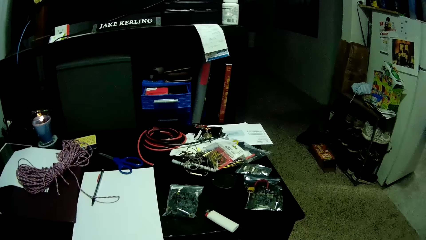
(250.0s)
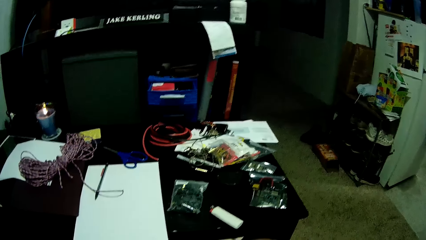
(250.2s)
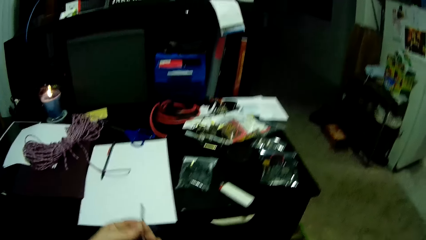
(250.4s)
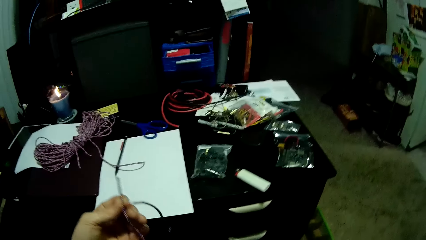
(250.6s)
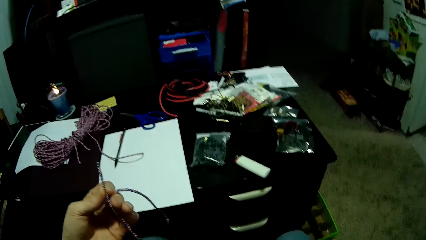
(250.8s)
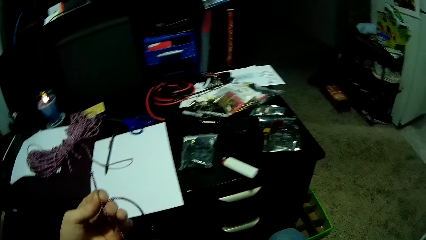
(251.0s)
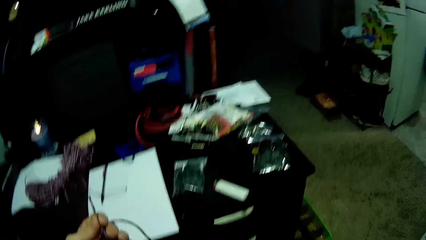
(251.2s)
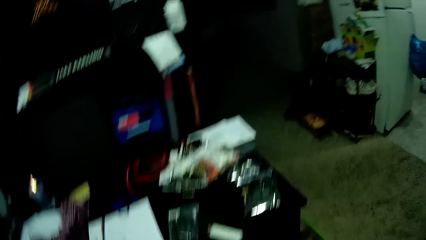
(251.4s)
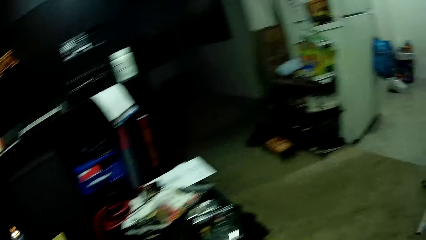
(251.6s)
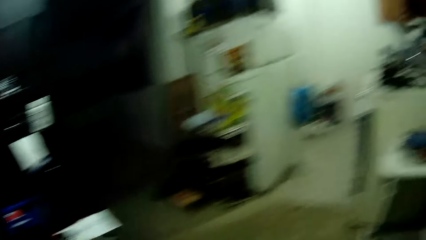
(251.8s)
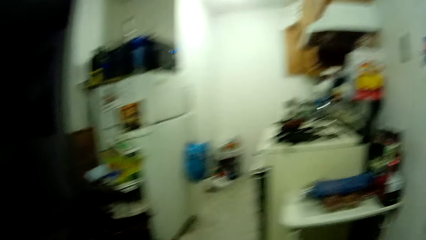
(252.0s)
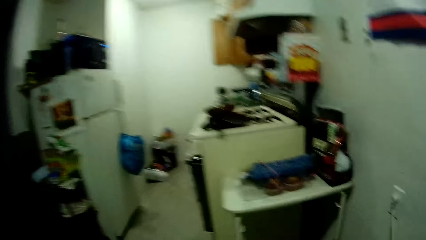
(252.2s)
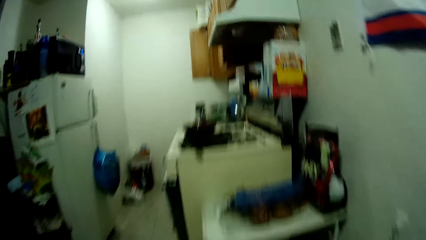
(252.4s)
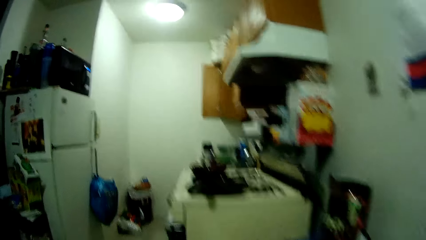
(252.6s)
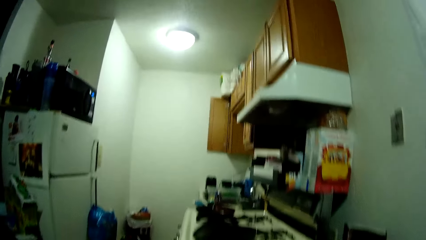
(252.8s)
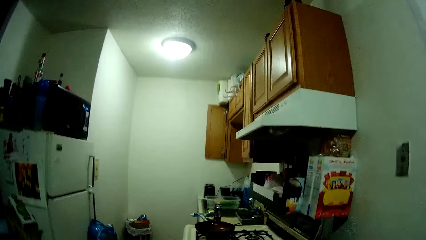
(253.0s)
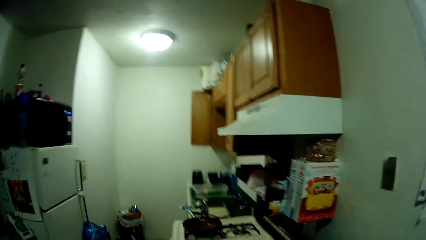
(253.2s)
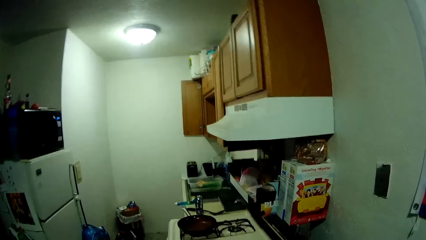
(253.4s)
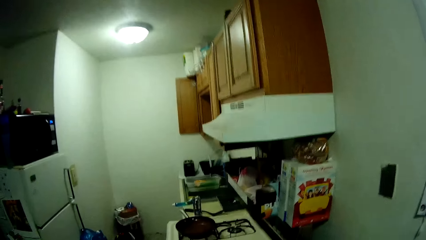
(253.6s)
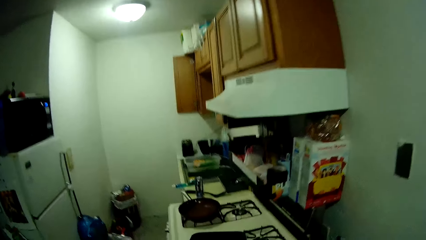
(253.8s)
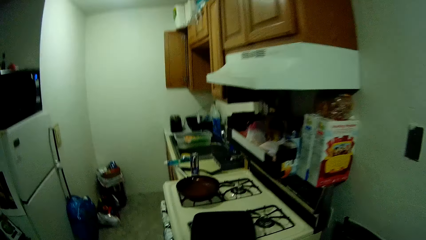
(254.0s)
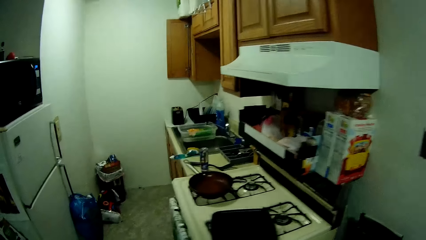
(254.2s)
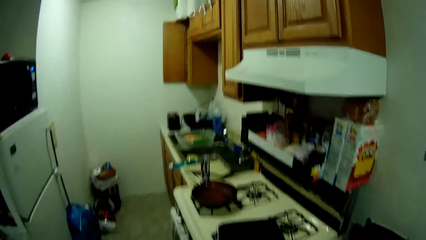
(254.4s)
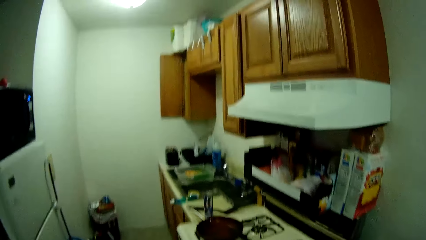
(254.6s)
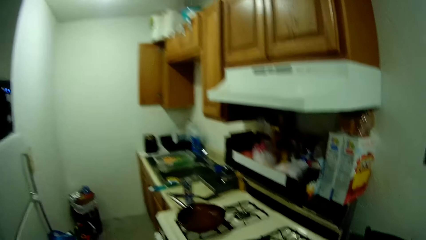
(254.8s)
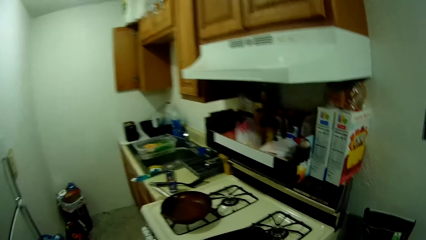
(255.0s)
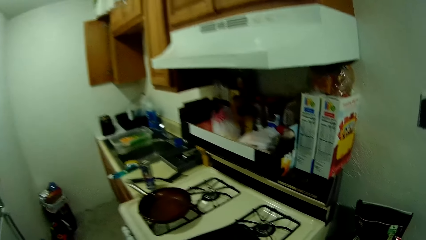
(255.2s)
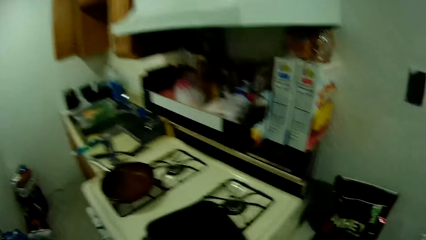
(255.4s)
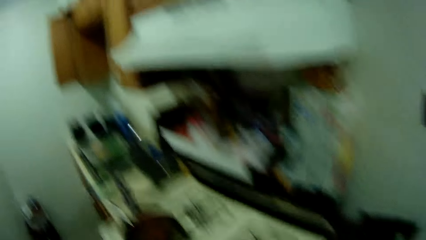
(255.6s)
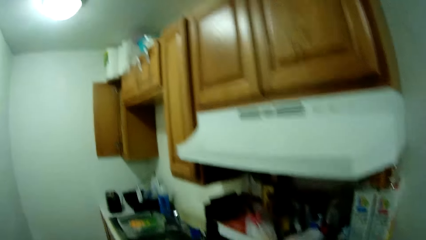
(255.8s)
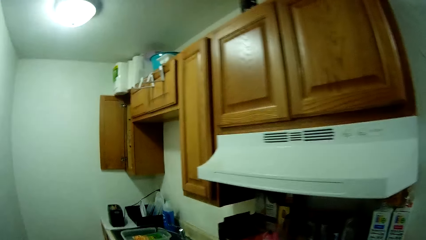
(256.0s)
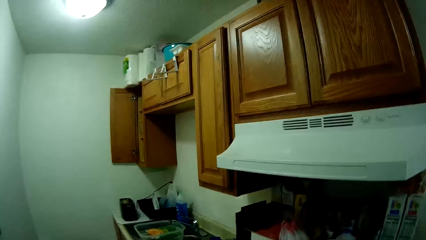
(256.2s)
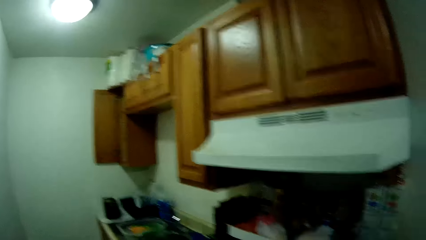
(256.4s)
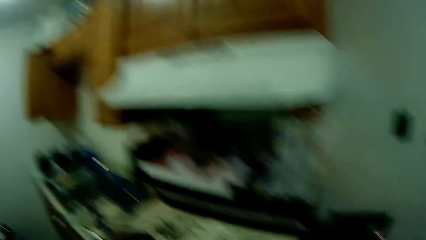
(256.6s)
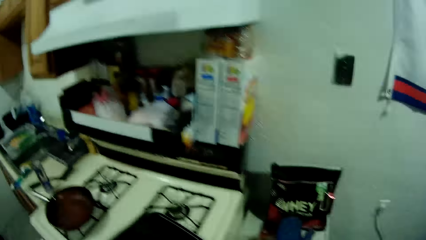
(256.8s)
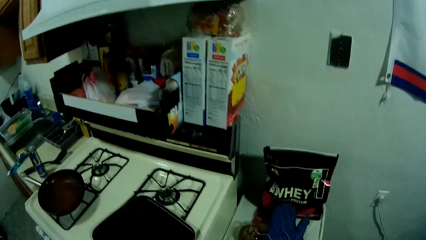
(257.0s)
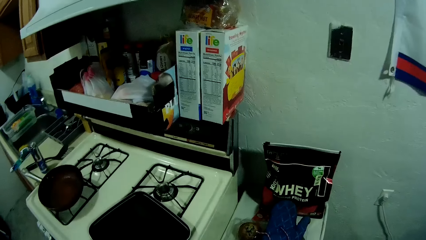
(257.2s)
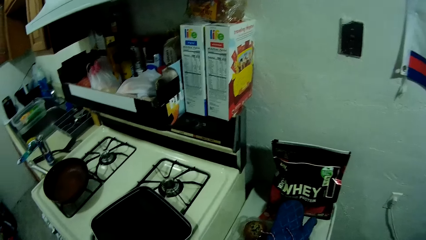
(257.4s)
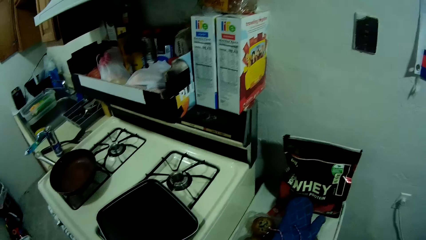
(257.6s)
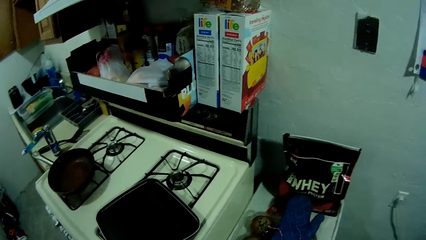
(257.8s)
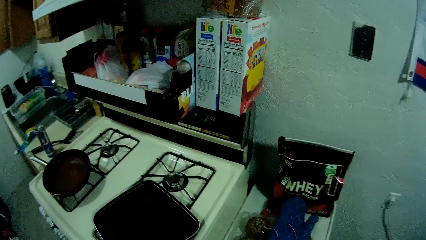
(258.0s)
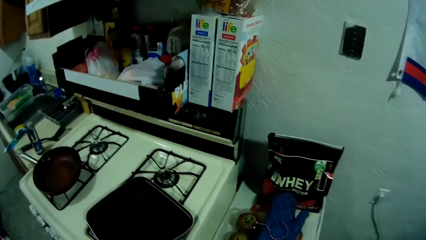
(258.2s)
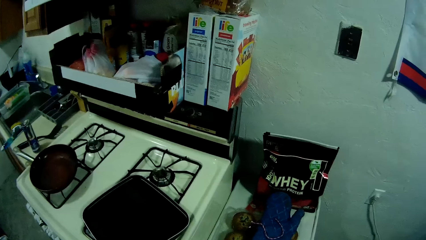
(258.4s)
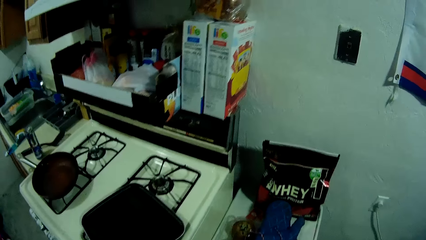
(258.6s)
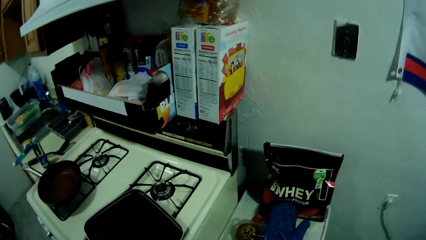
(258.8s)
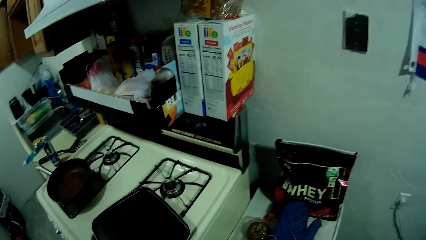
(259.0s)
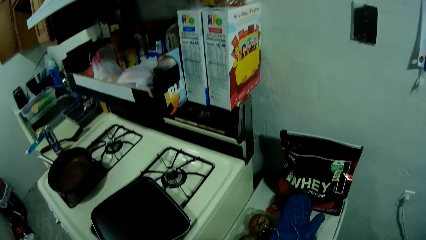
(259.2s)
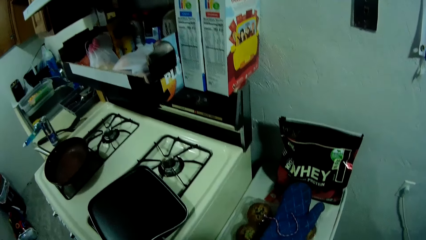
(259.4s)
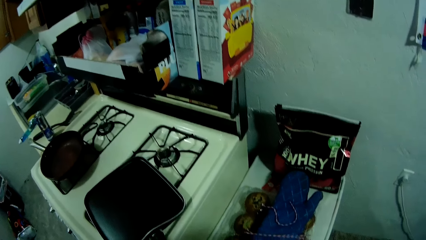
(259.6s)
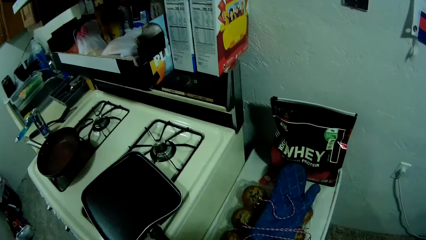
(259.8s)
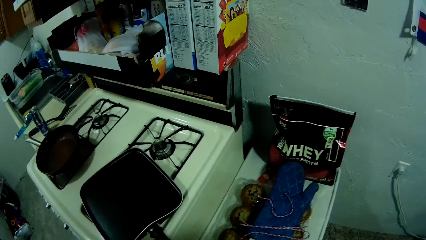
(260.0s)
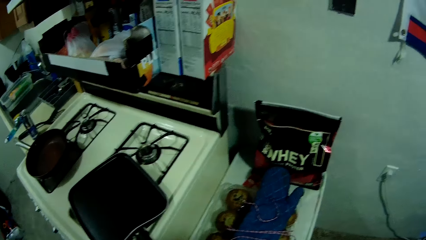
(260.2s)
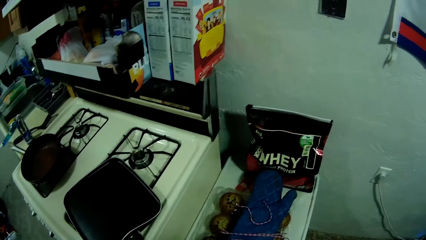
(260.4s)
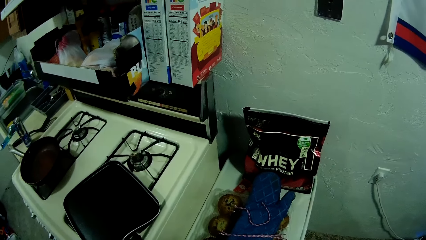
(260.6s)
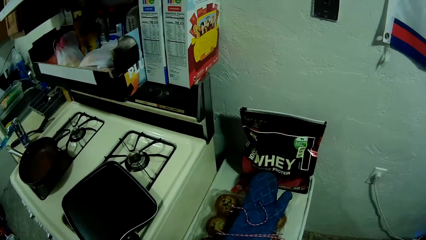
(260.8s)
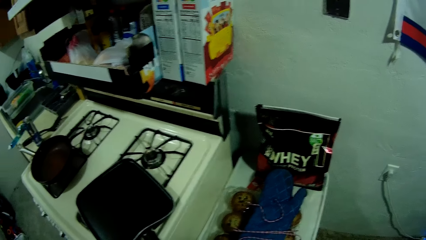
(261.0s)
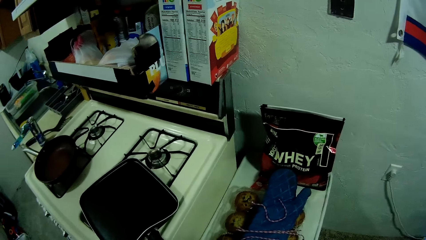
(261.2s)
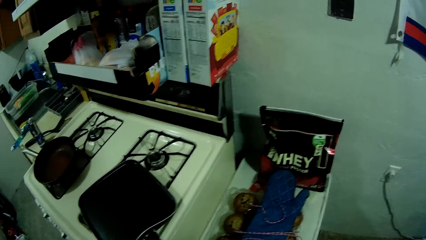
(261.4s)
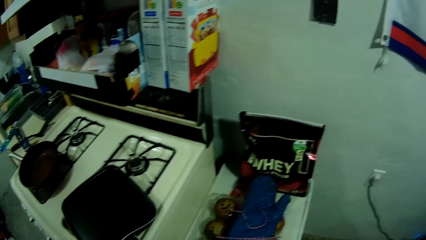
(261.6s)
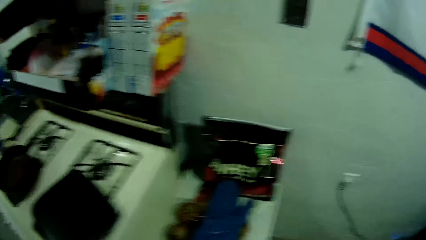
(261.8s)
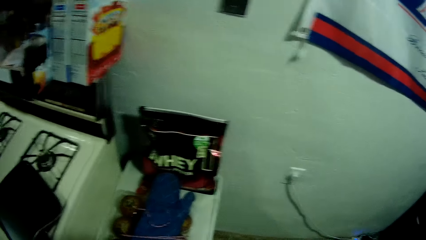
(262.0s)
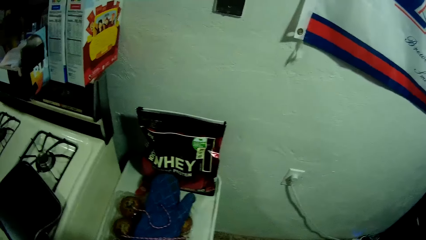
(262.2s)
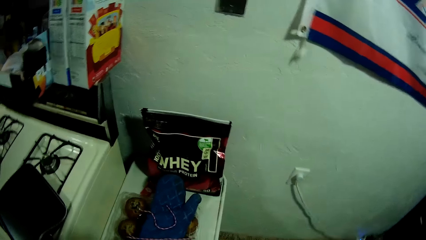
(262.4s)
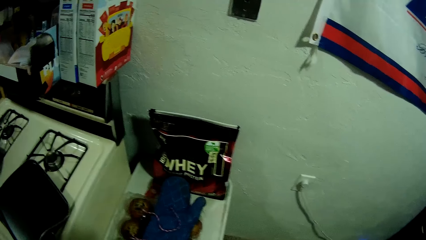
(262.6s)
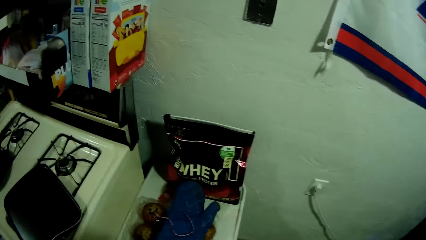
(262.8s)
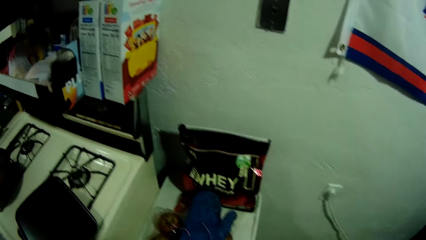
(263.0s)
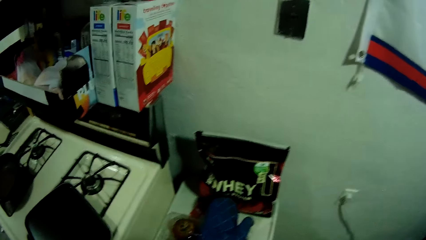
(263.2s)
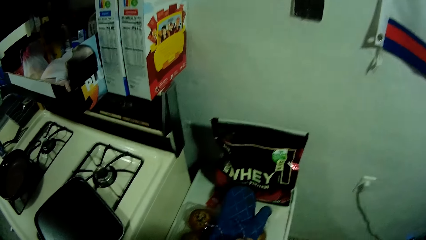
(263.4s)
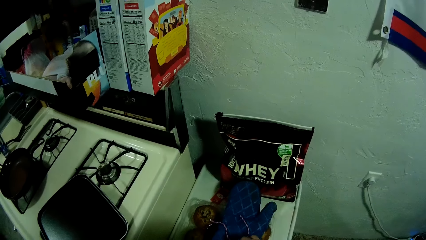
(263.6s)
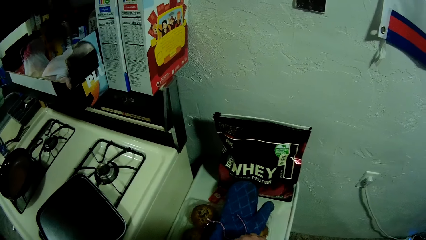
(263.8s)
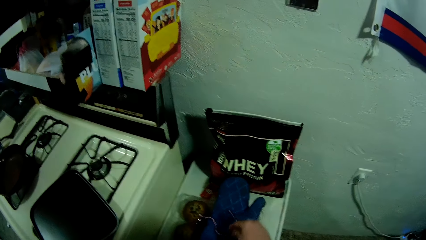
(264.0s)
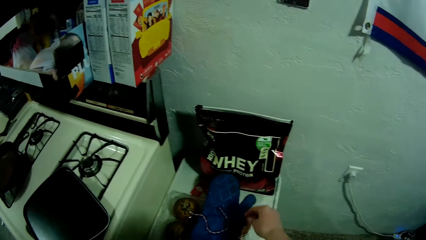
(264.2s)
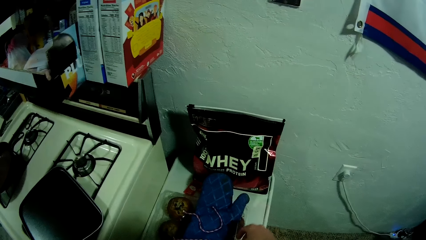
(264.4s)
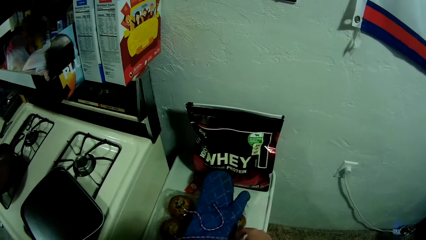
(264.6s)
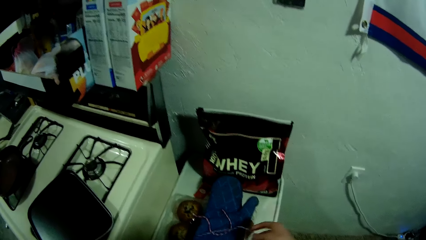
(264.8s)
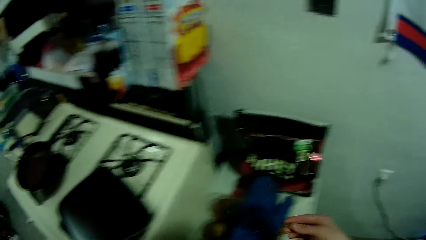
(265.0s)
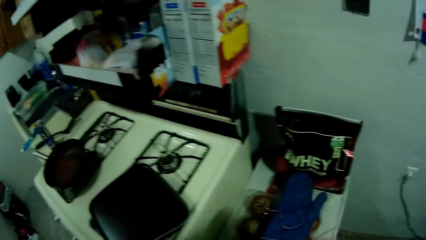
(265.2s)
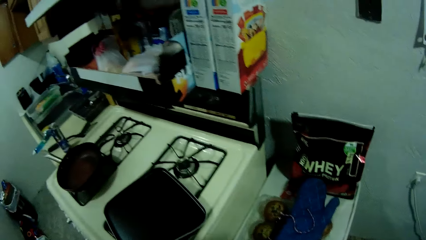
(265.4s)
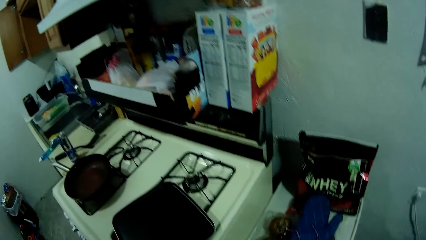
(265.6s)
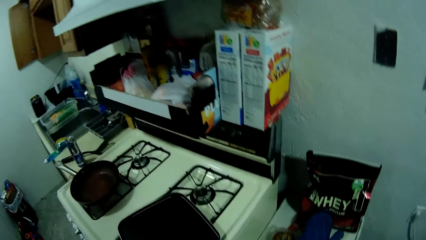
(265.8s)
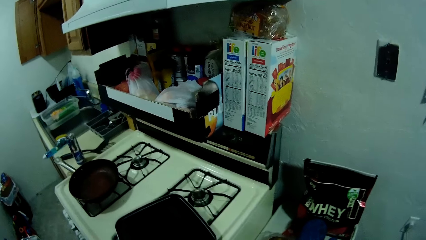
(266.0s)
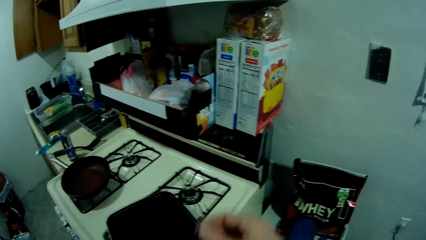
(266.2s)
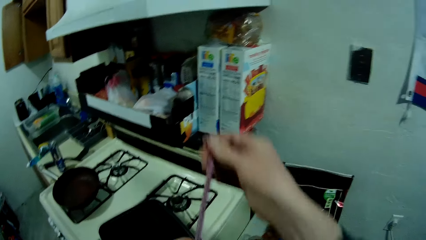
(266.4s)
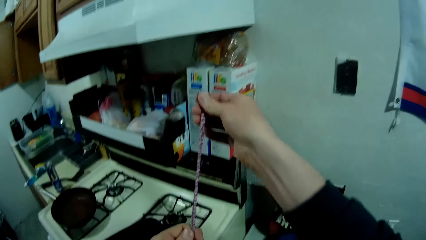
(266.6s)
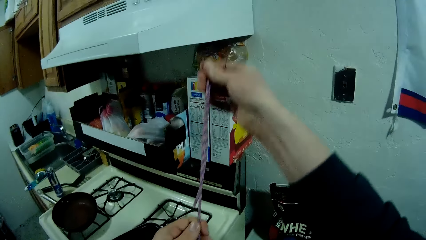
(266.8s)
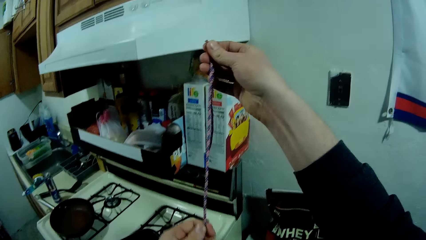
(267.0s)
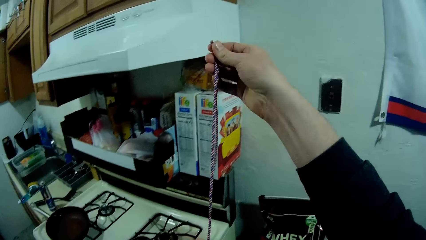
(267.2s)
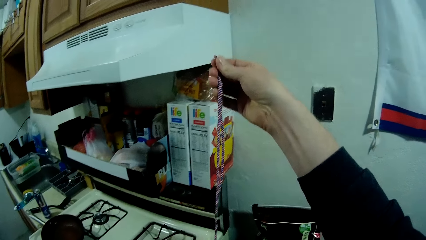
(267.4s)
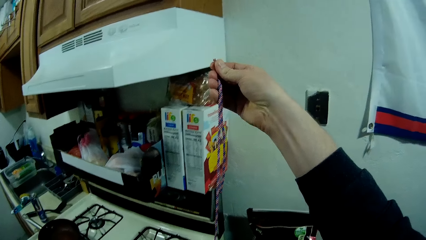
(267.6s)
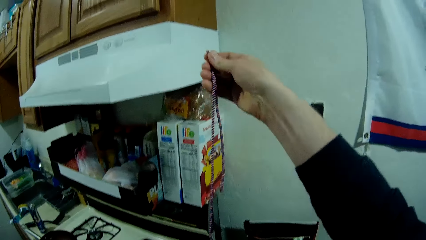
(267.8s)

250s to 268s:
The camera wearer looks at the rope in his hand. He looks around. He walks to the kitchen section of the apartment. He inserts the rope into the hole in the handle of the cooking pan. He picks up the rope and straightens the rope.
